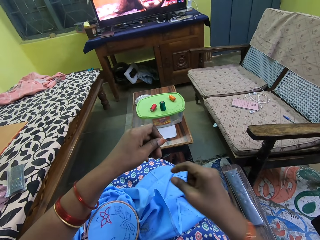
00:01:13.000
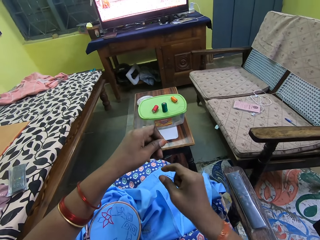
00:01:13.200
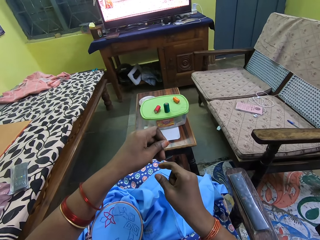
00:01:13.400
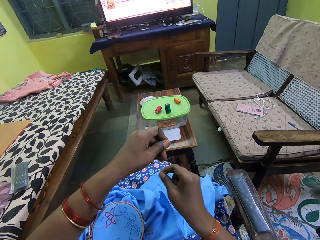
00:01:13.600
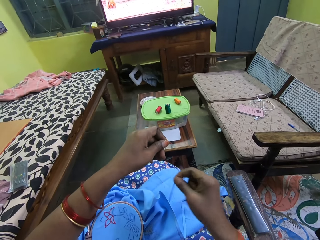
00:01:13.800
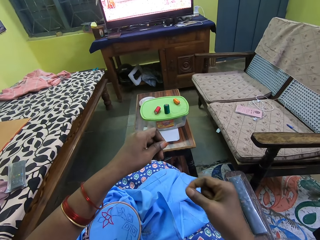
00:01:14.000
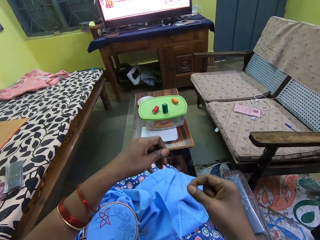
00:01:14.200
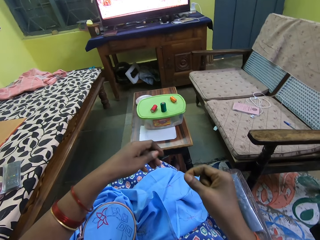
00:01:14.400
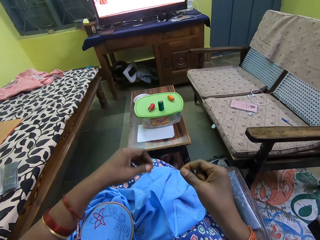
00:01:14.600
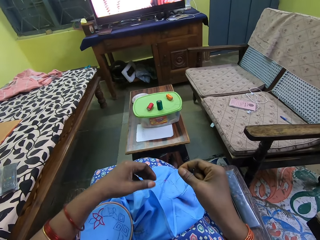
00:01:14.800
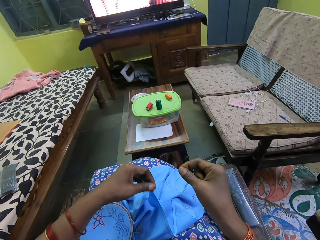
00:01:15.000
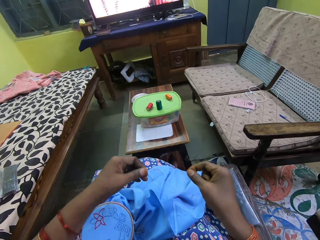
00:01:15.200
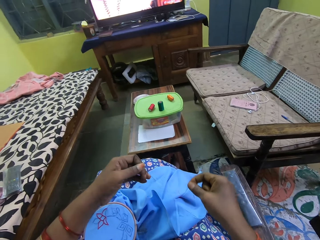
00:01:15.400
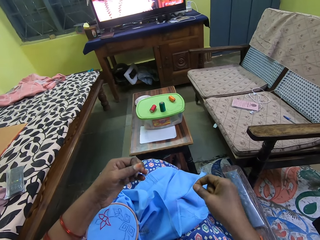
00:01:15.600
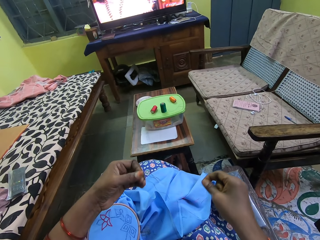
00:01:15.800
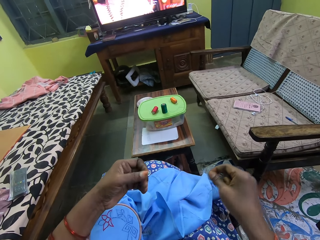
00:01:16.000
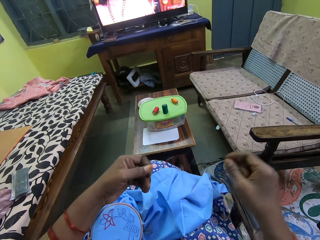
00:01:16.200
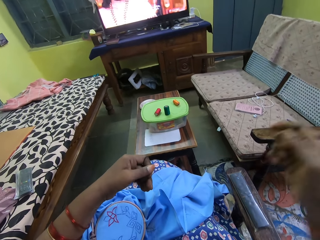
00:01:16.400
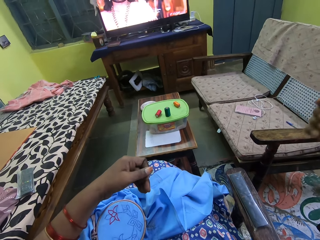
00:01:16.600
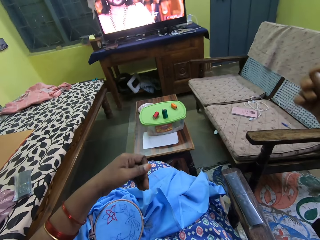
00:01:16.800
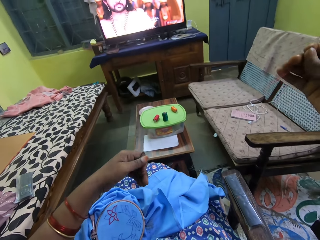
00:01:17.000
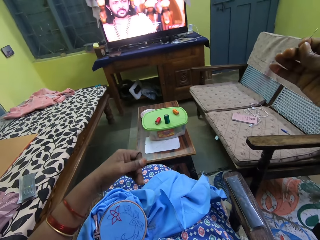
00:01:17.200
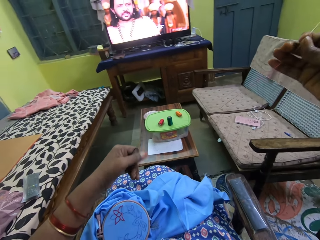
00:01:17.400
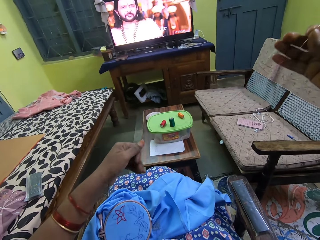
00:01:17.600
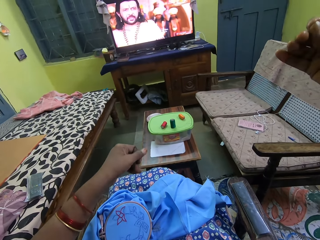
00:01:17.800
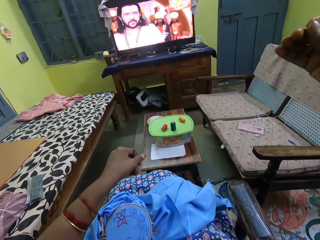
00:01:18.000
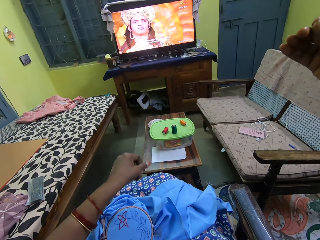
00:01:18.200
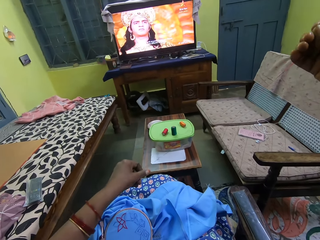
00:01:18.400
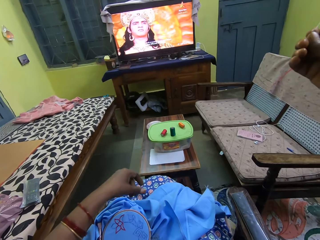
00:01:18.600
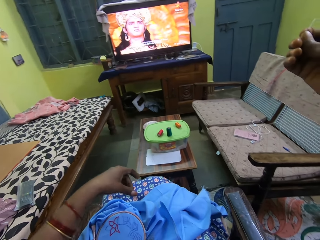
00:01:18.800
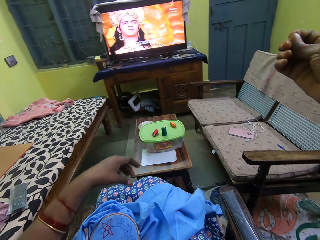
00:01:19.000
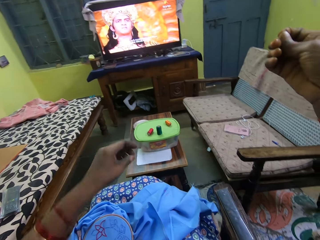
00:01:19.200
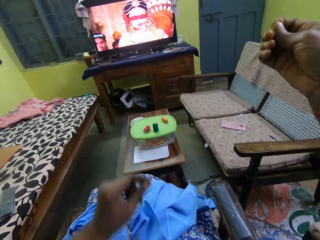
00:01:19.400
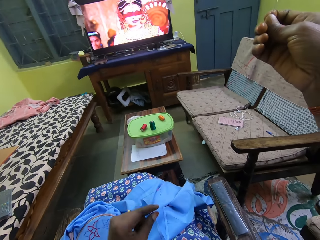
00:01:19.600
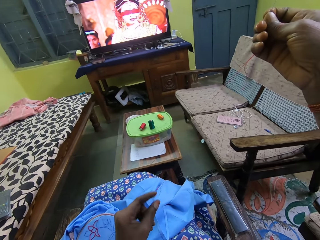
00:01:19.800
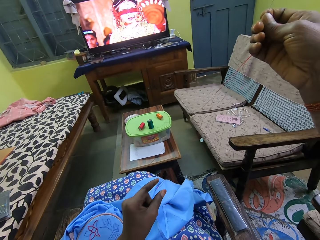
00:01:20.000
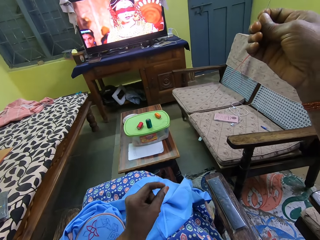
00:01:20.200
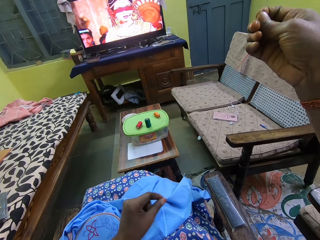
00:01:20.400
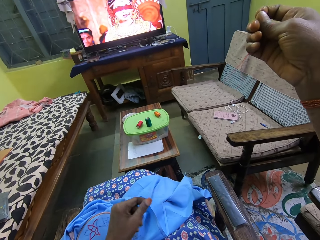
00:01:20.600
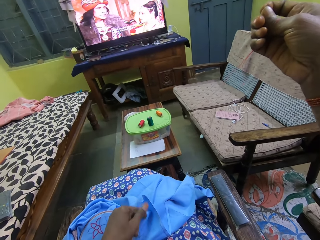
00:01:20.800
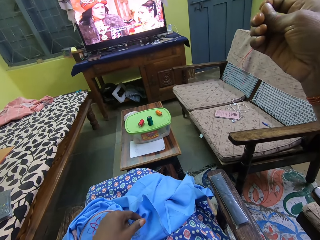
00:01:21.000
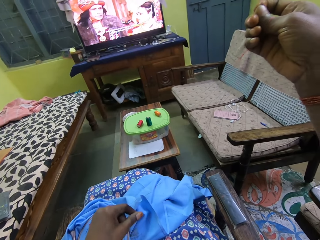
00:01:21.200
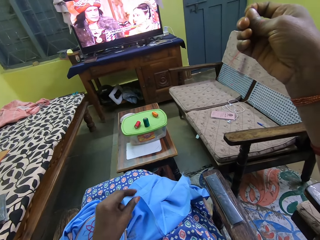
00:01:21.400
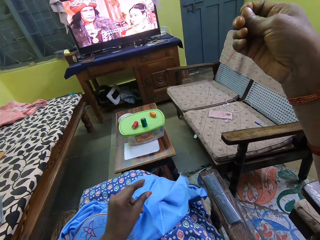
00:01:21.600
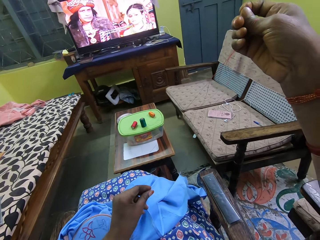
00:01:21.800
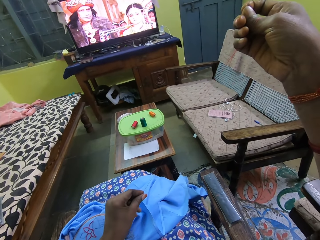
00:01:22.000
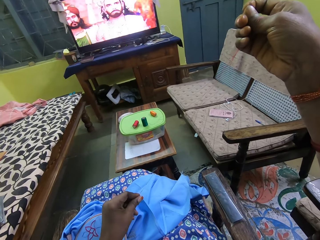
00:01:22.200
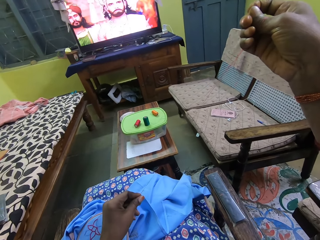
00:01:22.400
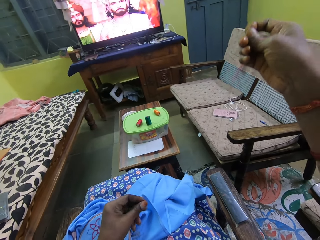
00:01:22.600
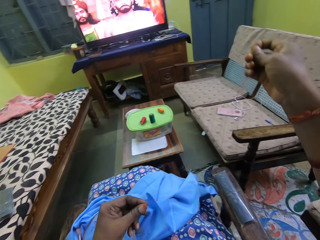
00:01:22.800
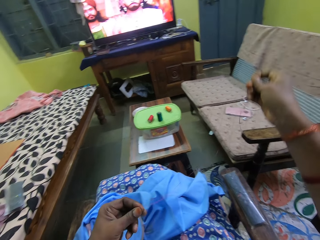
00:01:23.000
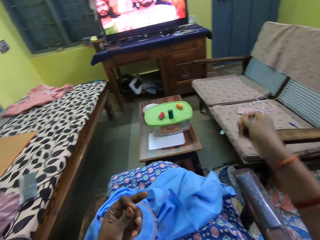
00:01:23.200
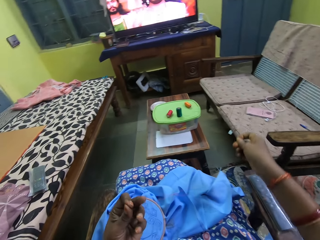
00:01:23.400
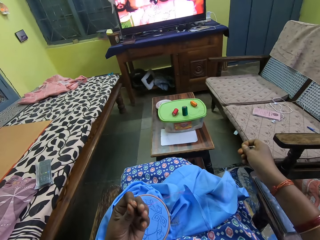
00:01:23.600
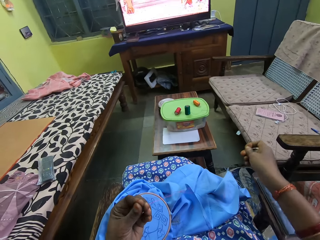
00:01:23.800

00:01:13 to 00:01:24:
The camera wearer pulls the thread with her right hand. She holds the thread with both hands. She adjusts the thread with both hands. She adjusts the thread with her left hand. She holds the thread with her left hand.

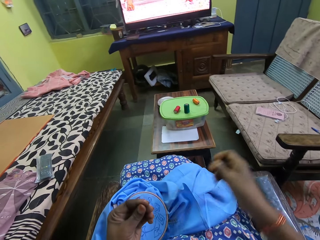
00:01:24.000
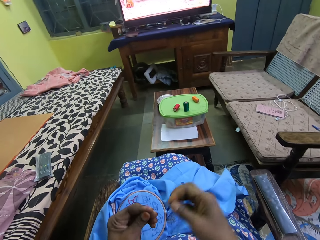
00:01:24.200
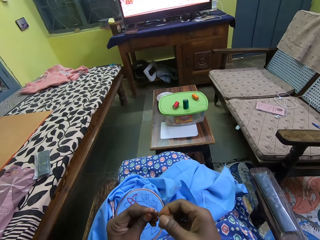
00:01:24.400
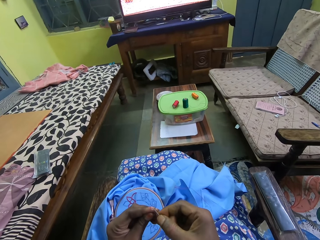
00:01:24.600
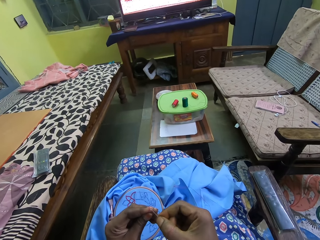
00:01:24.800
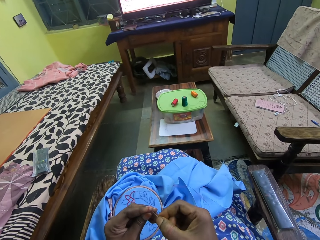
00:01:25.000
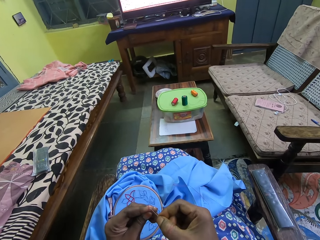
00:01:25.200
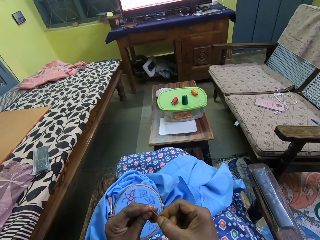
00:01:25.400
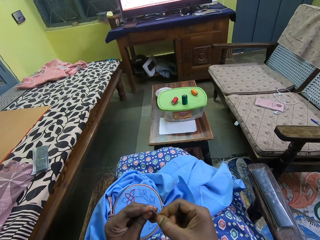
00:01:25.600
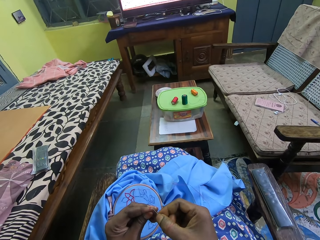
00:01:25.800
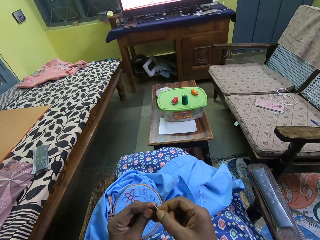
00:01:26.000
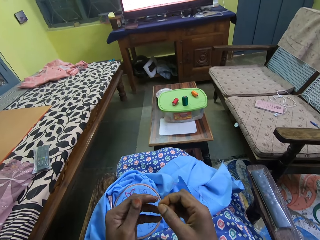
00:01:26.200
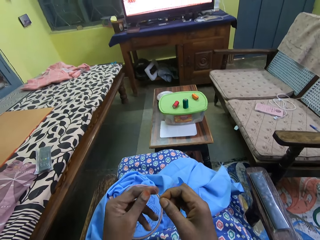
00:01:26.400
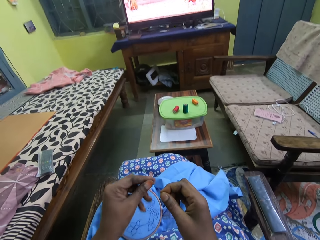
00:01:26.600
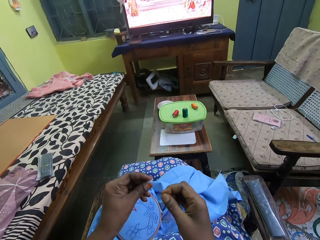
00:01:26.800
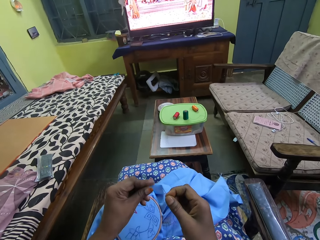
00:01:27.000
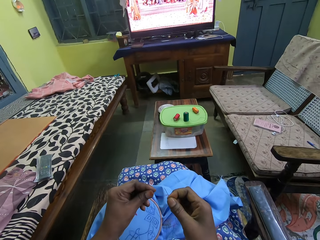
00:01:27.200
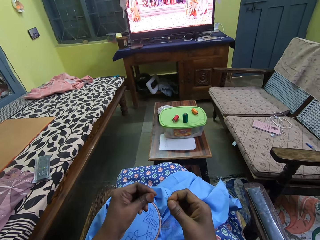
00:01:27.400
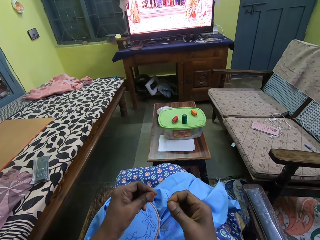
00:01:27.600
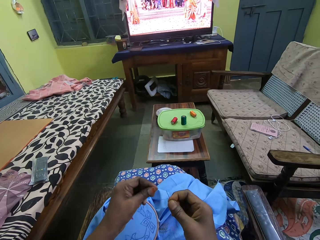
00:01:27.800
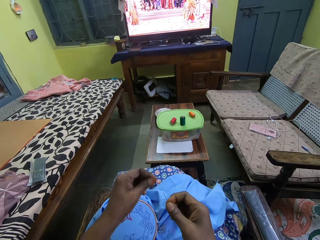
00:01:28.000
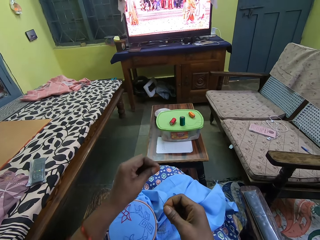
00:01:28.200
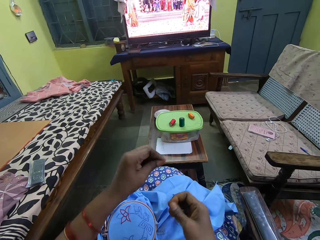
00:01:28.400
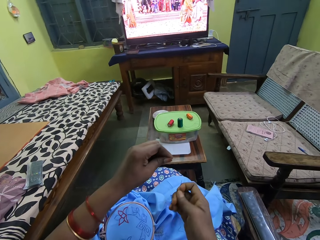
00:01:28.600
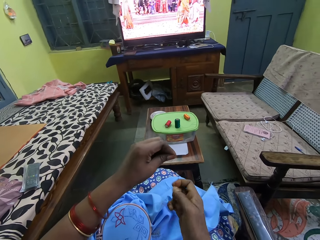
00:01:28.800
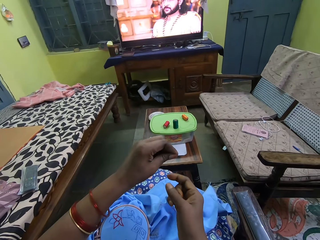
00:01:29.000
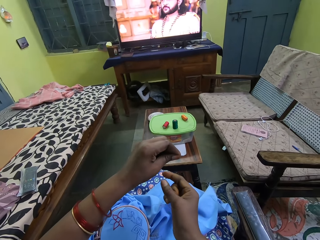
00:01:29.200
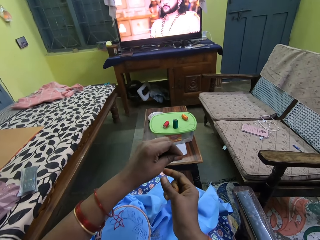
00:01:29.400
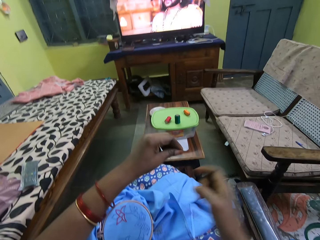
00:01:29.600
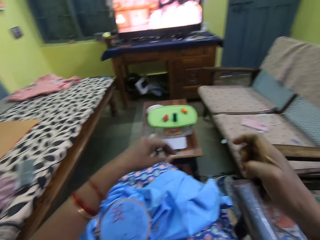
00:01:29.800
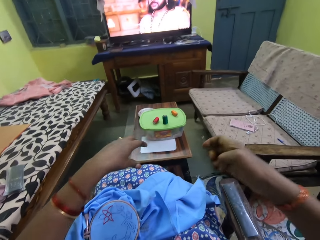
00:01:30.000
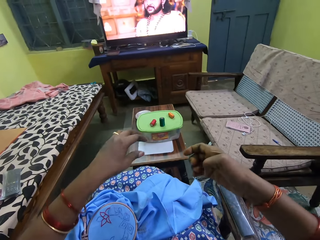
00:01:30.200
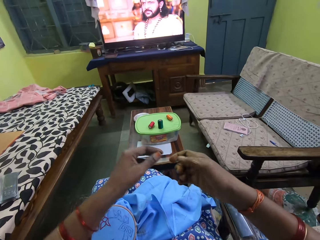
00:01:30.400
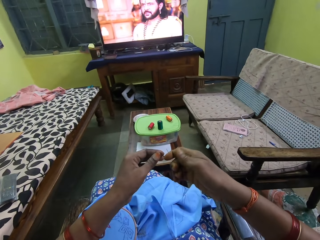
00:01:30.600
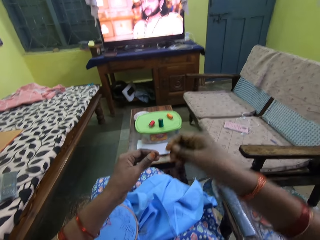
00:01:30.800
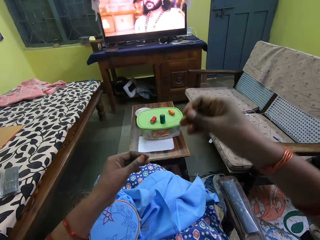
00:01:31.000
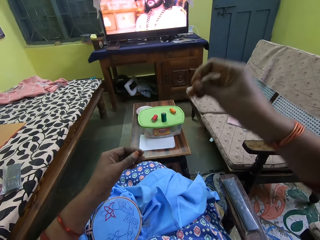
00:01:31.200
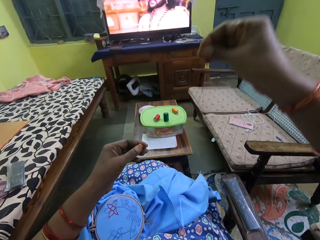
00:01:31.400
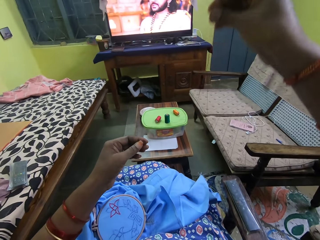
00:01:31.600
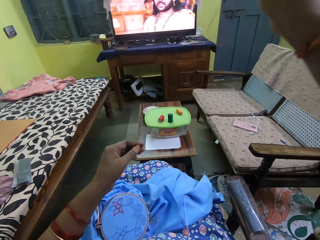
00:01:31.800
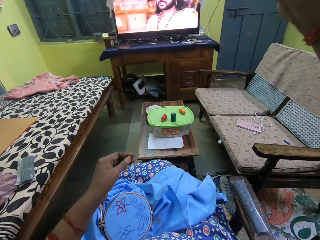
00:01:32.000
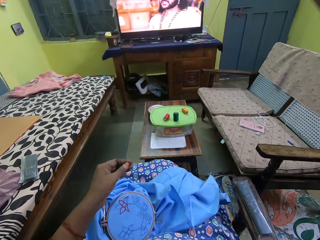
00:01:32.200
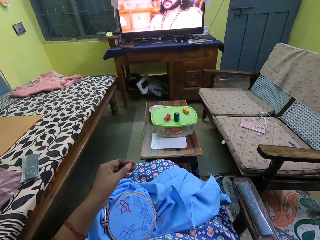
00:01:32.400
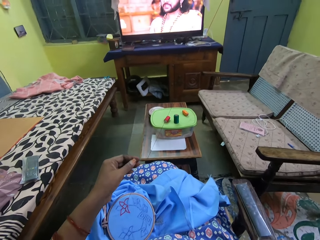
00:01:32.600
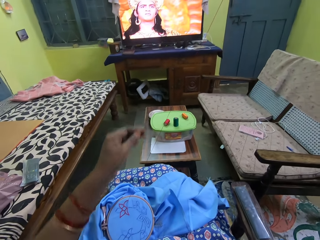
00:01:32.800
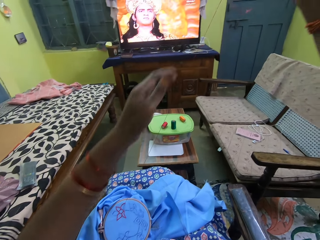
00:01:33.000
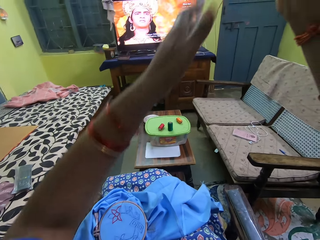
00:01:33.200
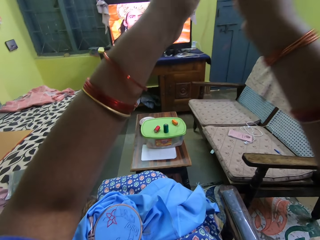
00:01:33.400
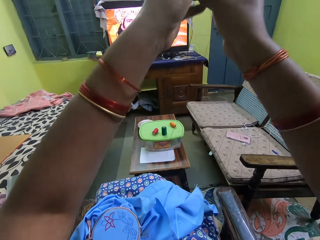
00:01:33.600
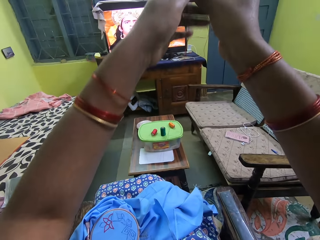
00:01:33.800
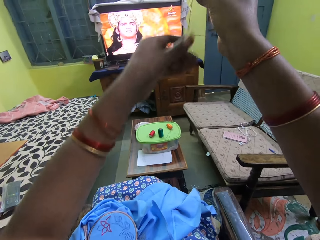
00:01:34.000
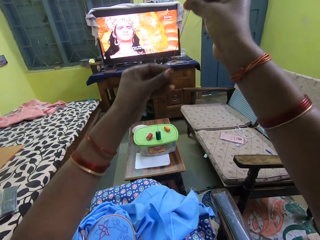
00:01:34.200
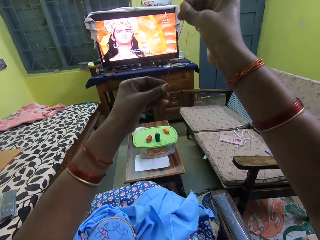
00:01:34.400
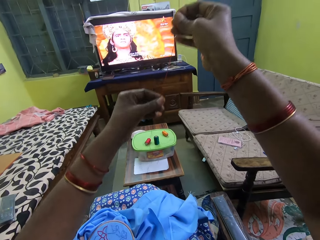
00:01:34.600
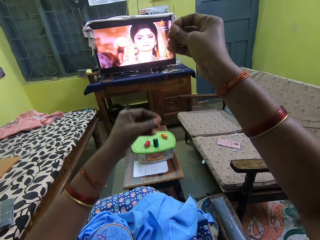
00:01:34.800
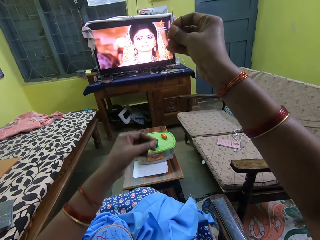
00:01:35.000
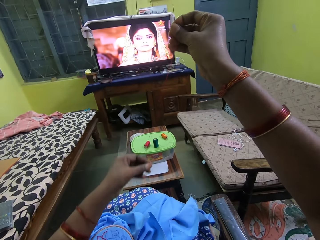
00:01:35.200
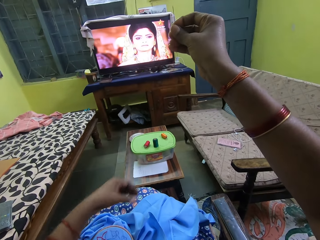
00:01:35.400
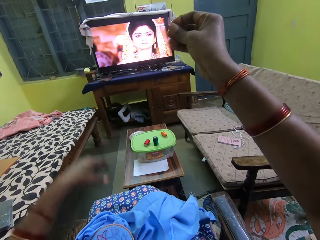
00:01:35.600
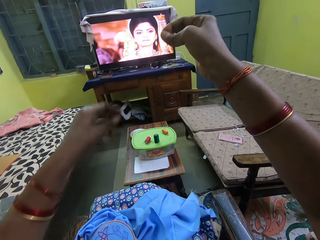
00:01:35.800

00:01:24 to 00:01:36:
The camera wearer inserts the needle into the thread with her right hand. She adjusts the thread with her left hand. She pulls the thread with her left hand. She does it again.
